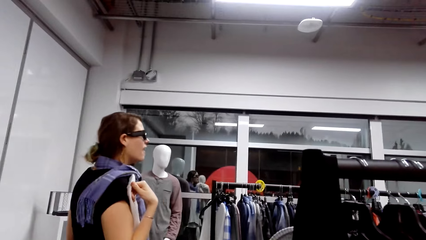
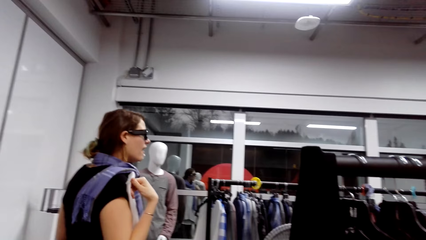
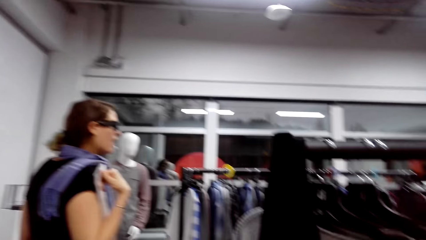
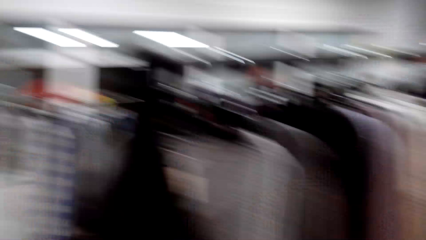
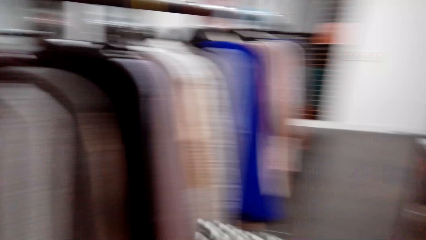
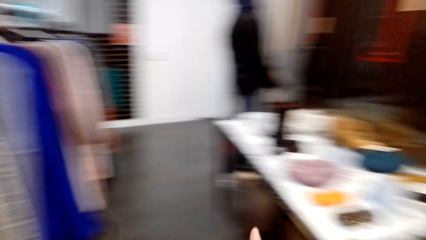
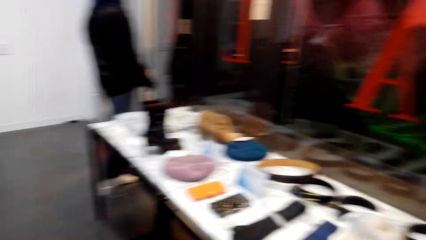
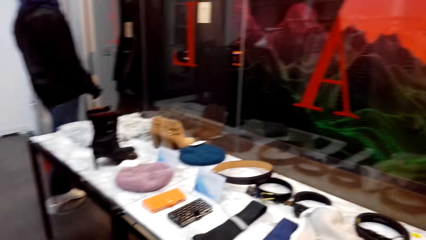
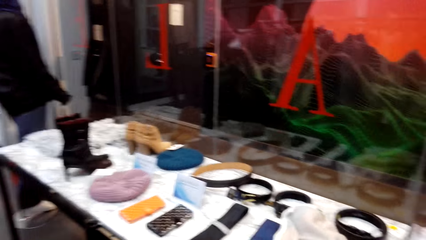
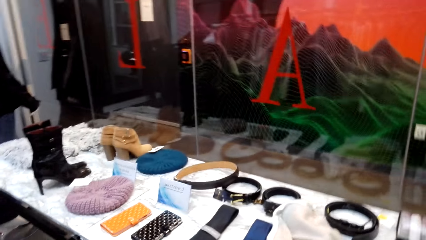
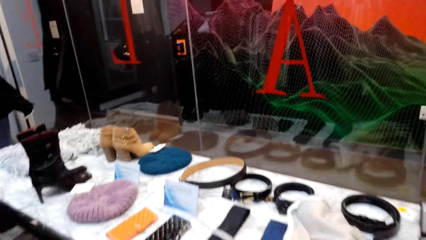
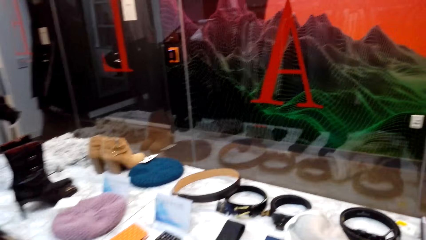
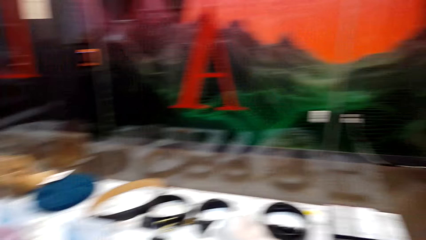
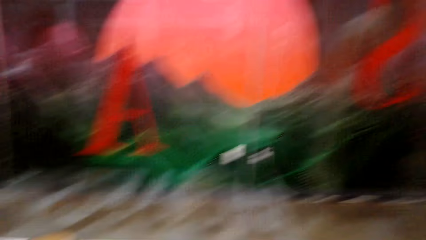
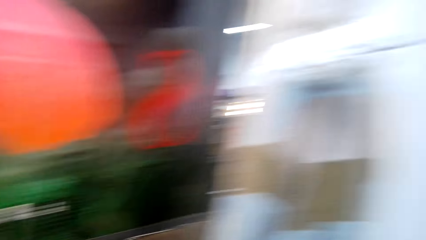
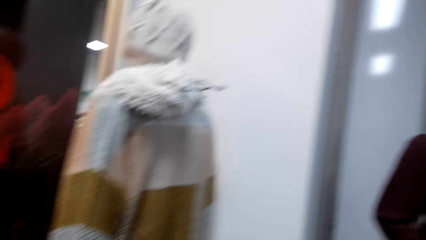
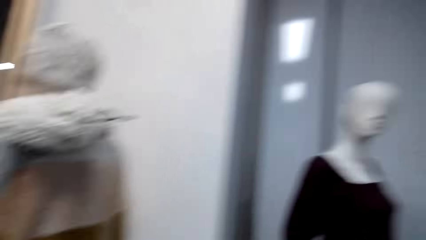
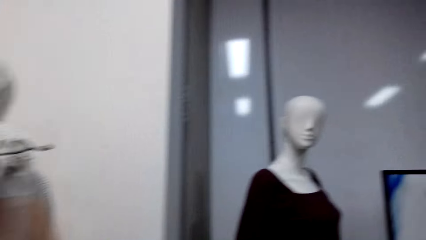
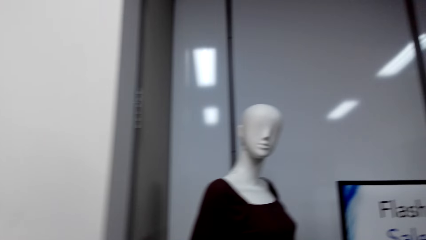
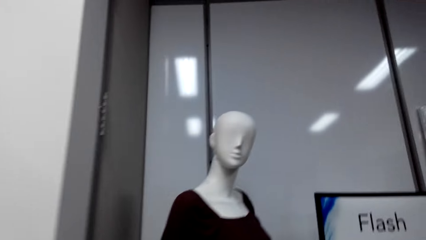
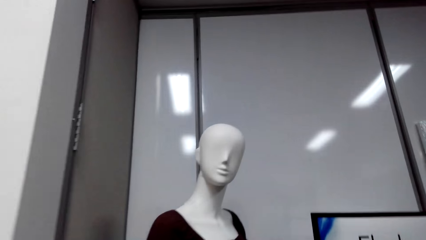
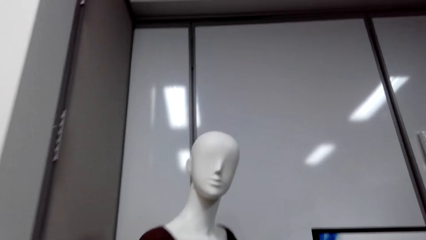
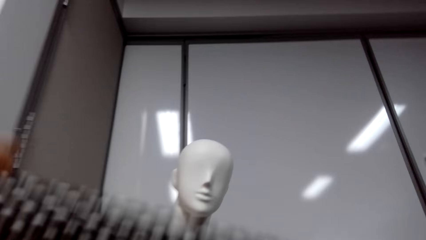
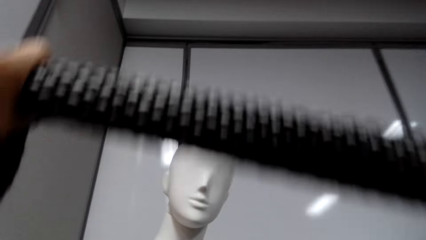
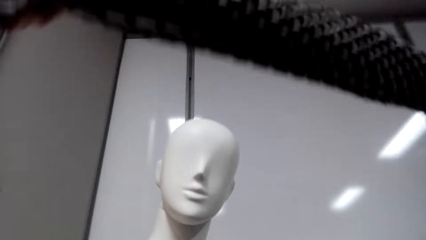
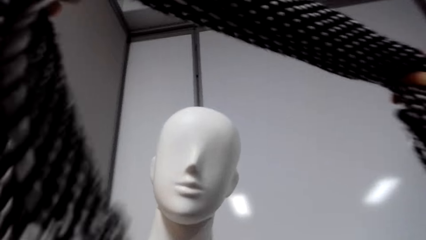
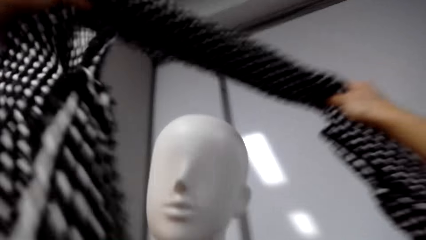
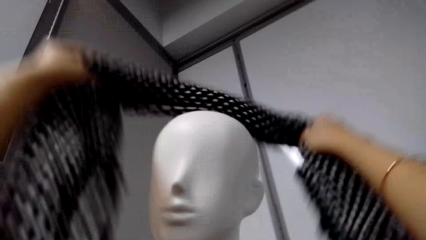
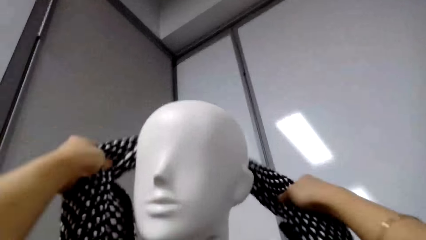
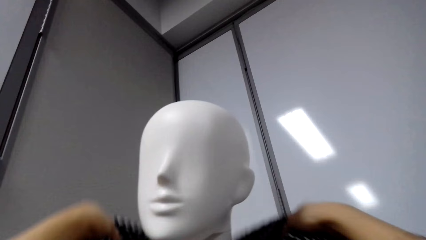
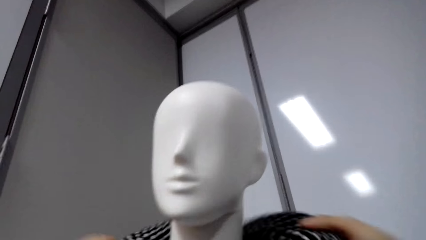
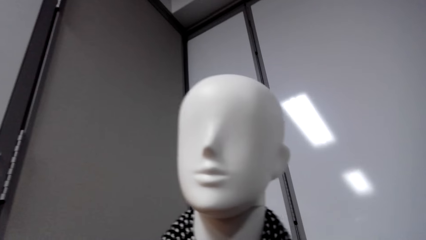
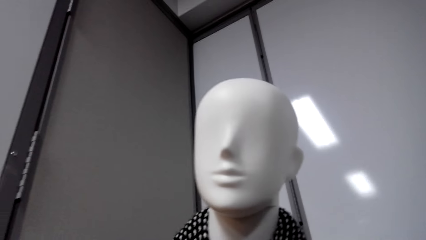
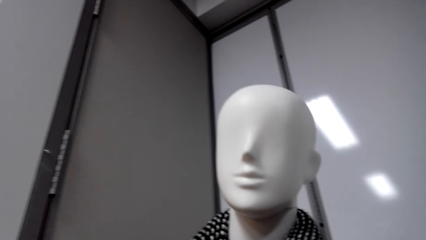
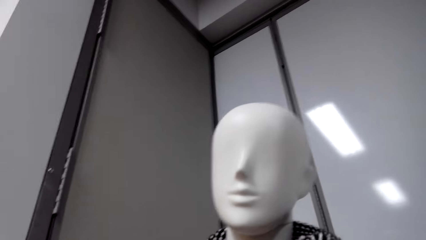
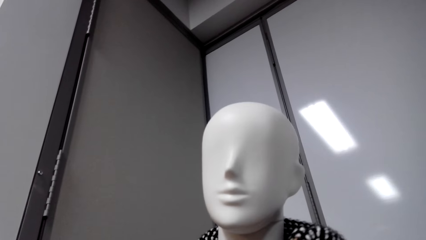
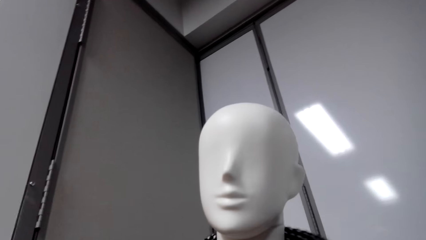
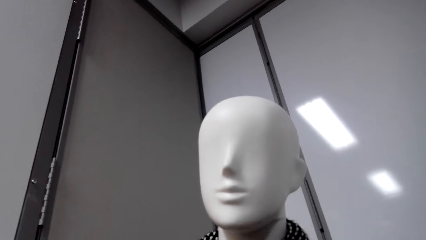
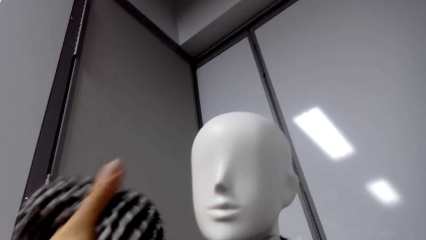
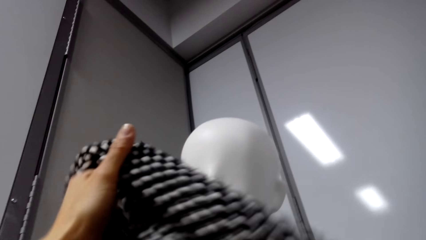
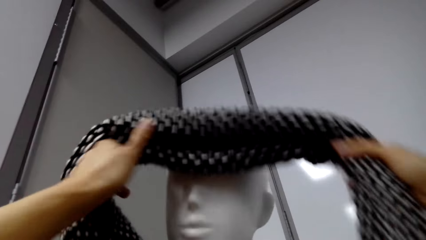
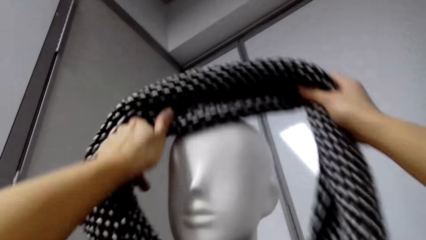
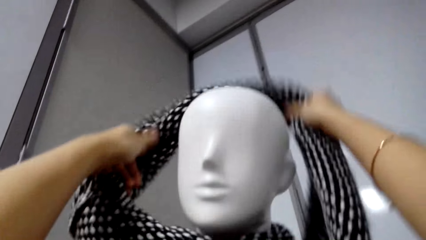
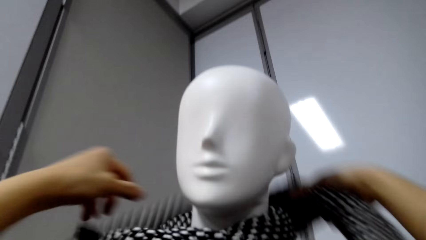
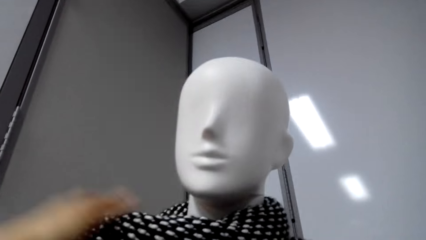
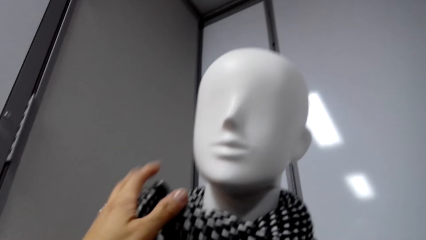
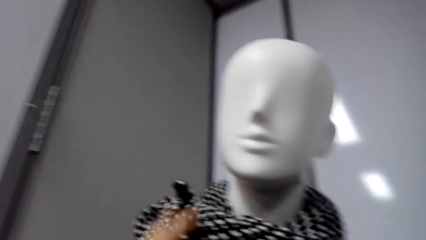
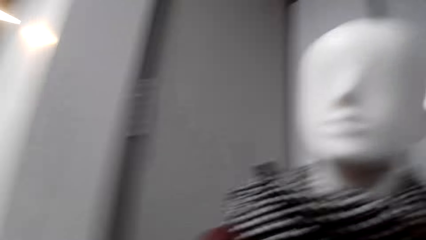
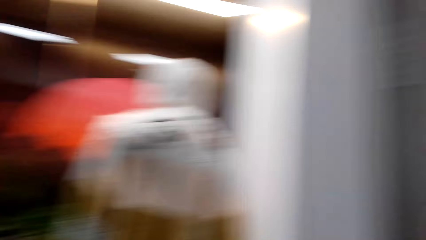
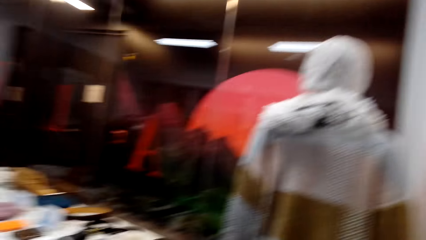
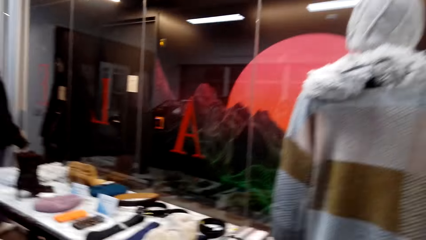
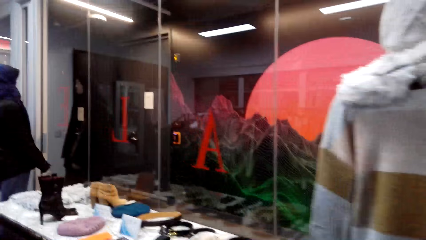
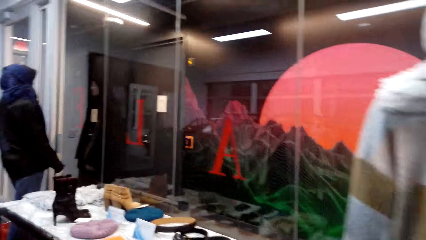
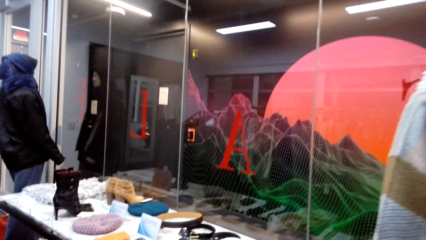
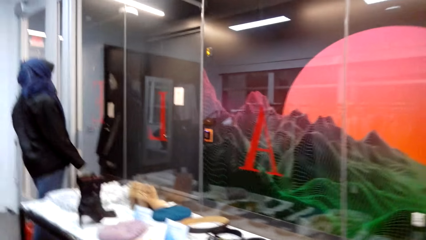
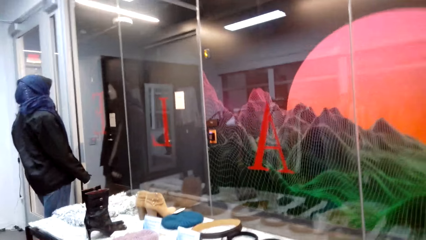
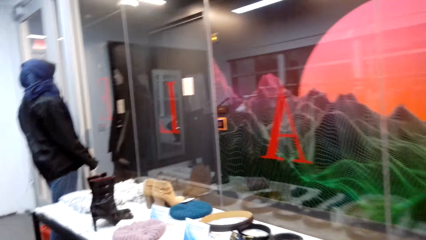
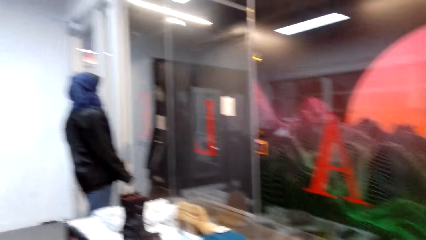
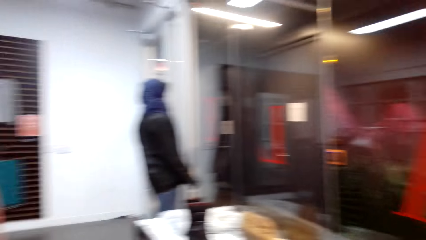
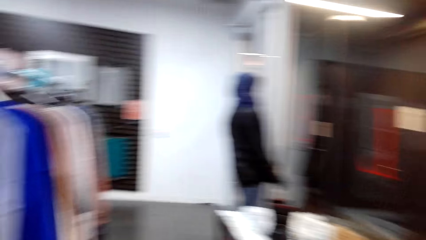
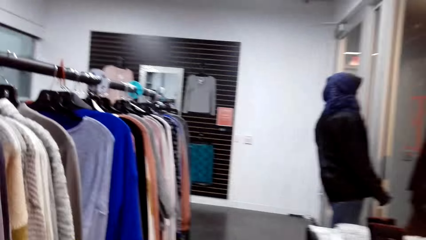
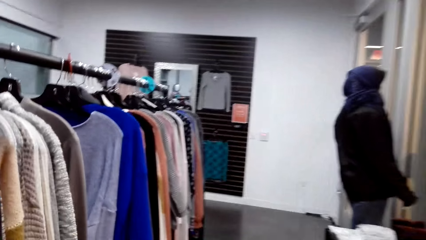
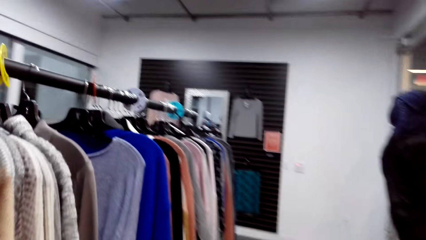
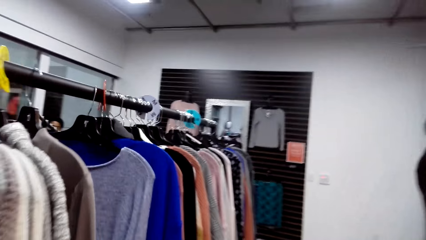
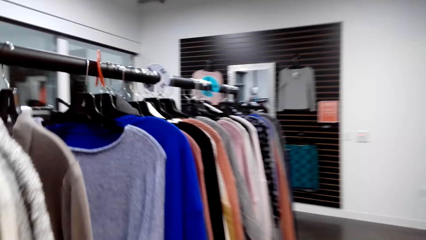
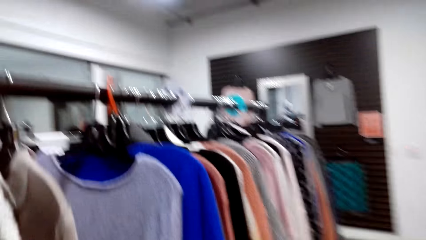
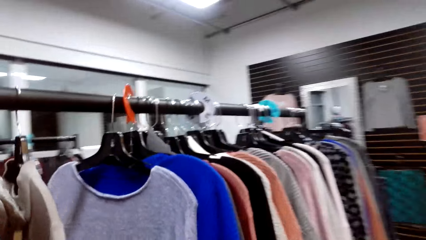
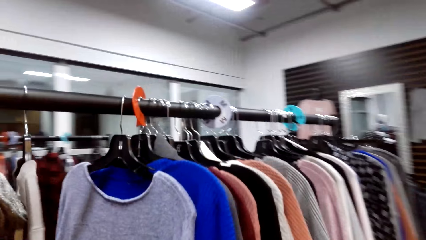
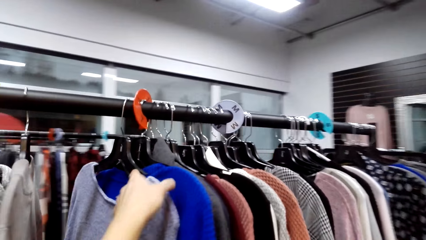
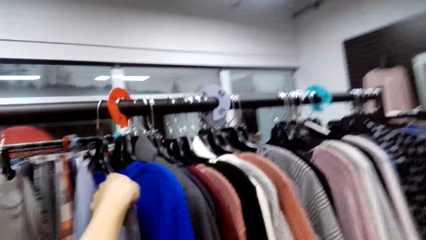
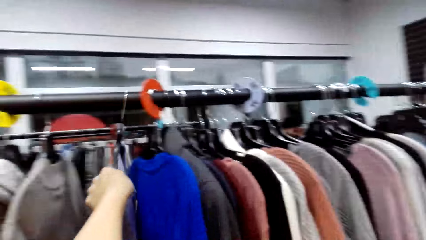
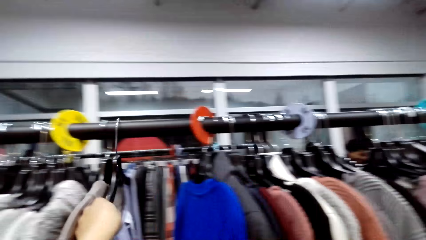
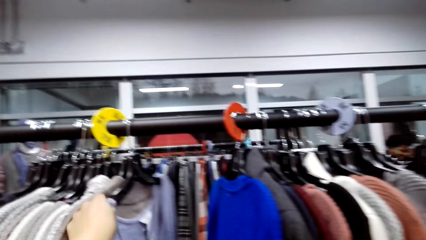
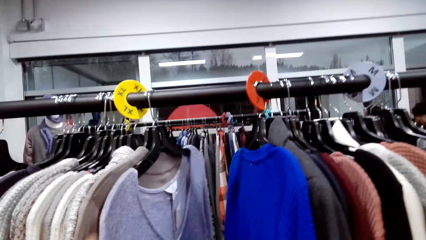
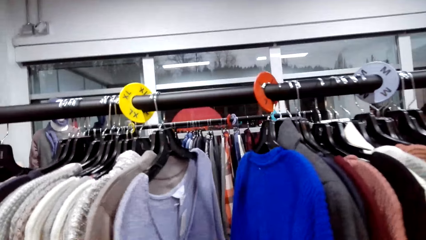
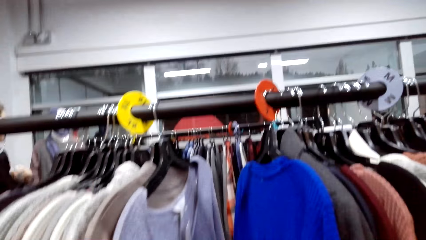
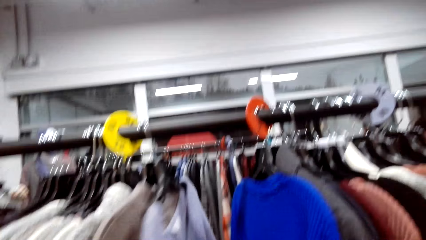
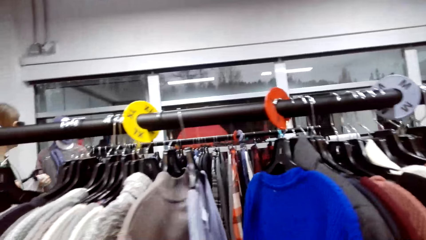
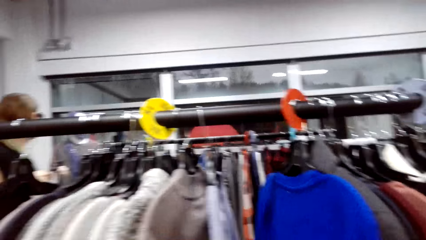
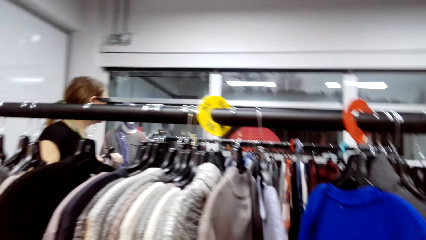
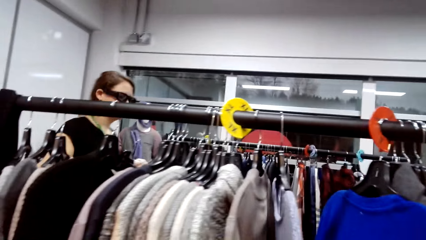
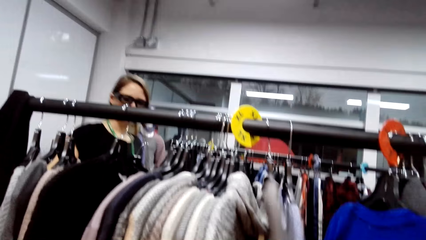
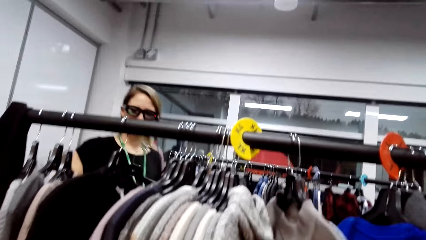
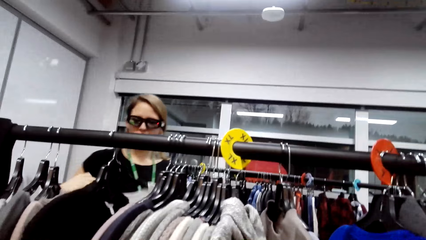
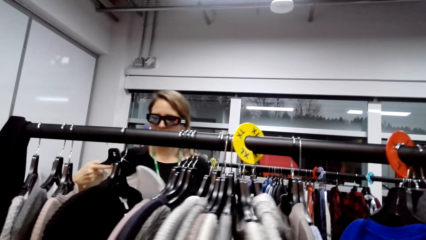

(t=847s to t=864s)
A woman walks. The camera wearer talks. They walk. They put the scarf on the mannequin. They talk. They walk. They move the clothes on the clothes stand.
